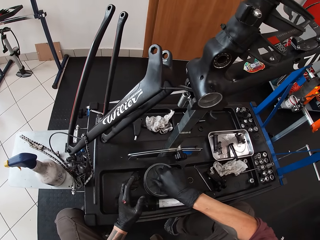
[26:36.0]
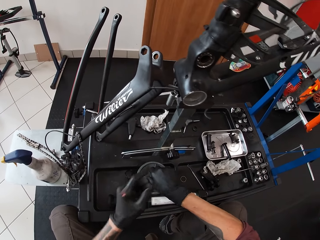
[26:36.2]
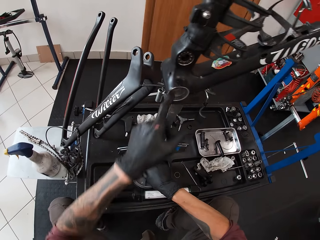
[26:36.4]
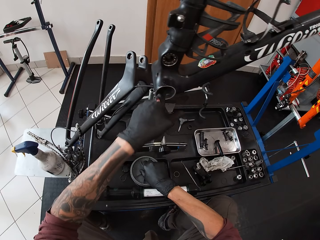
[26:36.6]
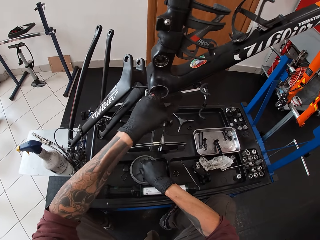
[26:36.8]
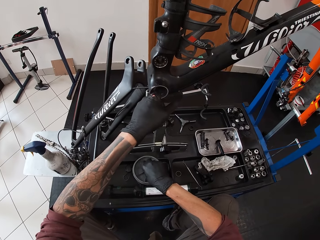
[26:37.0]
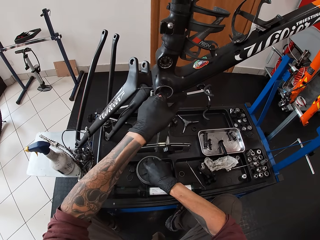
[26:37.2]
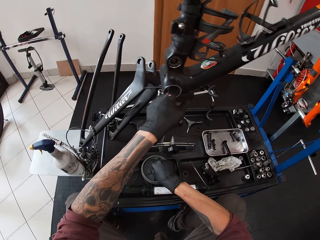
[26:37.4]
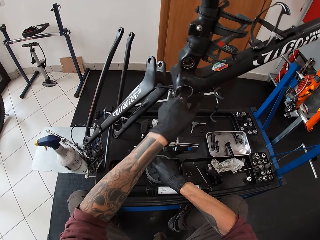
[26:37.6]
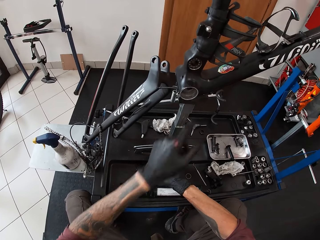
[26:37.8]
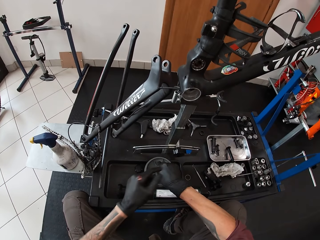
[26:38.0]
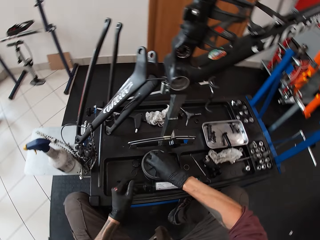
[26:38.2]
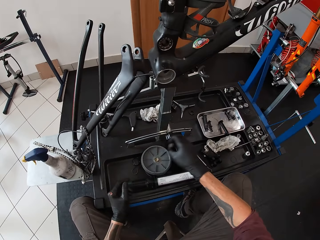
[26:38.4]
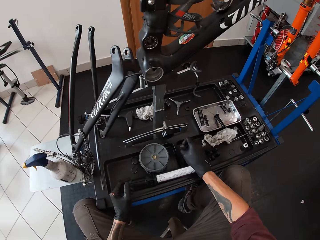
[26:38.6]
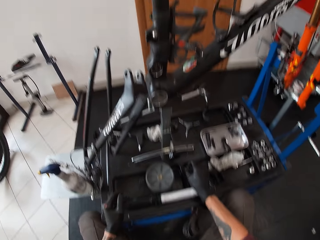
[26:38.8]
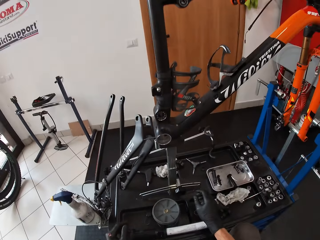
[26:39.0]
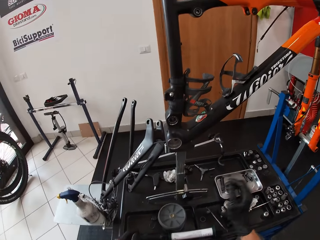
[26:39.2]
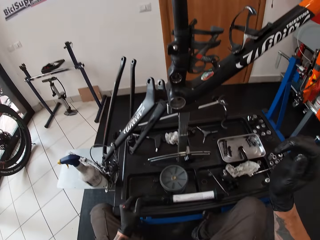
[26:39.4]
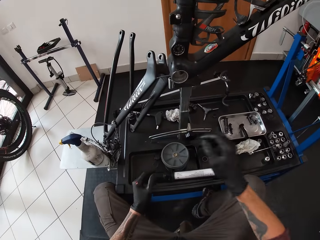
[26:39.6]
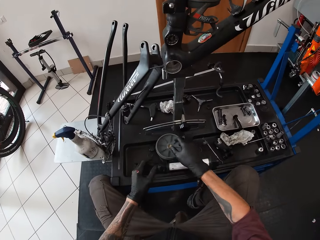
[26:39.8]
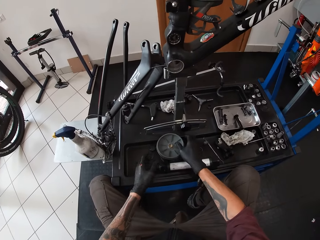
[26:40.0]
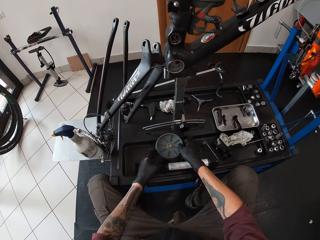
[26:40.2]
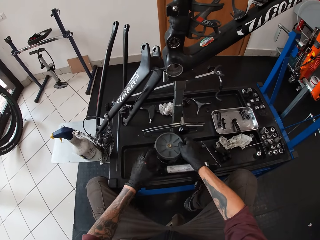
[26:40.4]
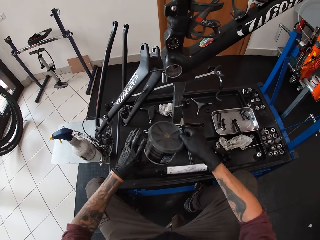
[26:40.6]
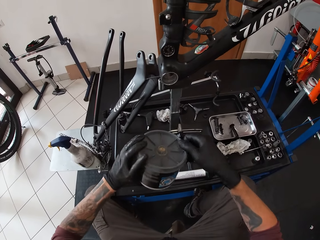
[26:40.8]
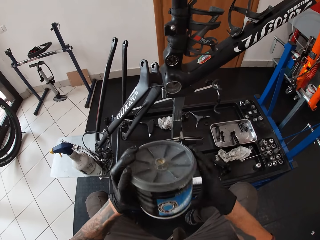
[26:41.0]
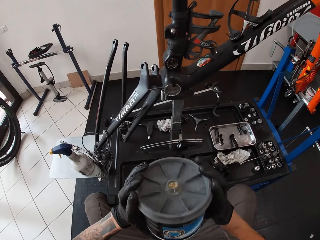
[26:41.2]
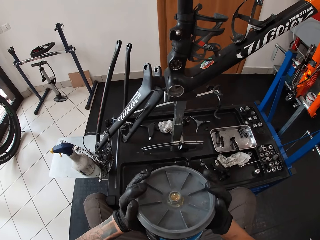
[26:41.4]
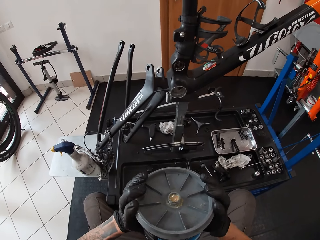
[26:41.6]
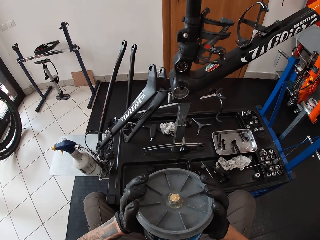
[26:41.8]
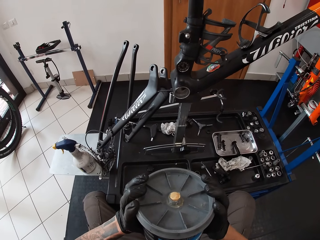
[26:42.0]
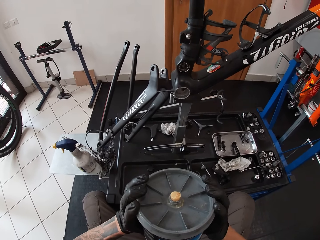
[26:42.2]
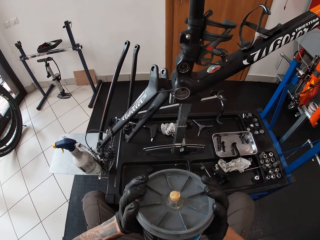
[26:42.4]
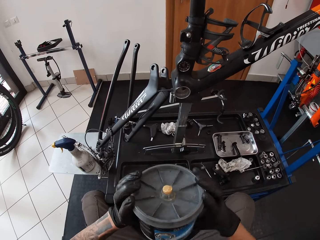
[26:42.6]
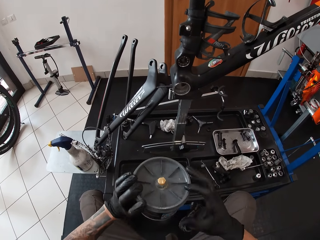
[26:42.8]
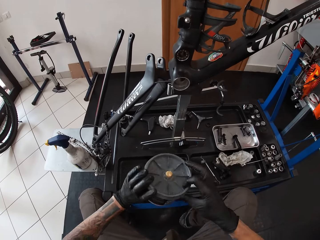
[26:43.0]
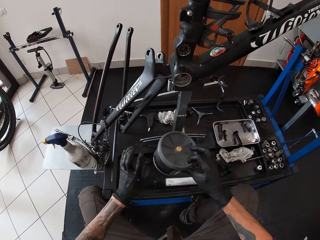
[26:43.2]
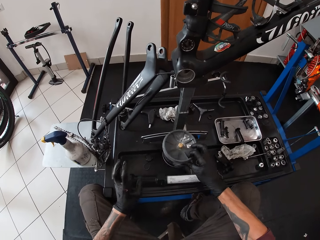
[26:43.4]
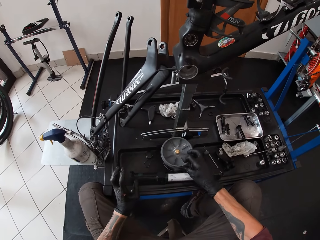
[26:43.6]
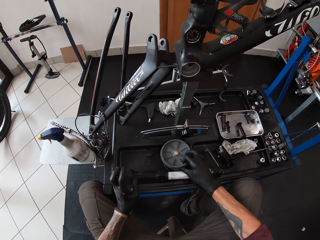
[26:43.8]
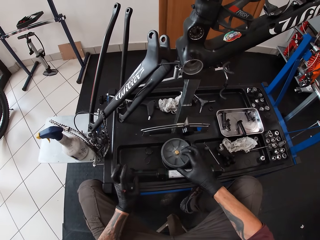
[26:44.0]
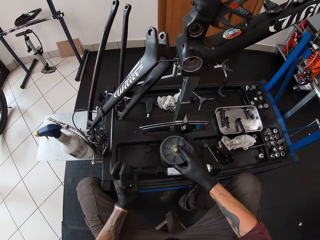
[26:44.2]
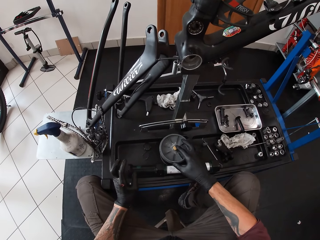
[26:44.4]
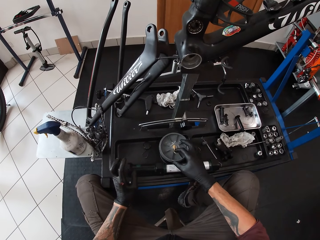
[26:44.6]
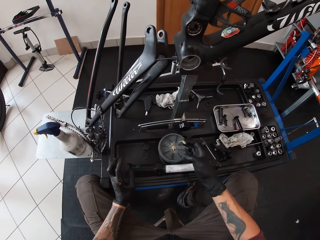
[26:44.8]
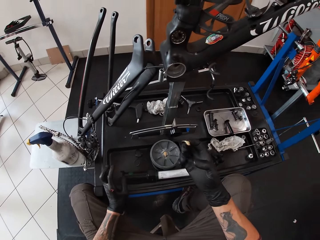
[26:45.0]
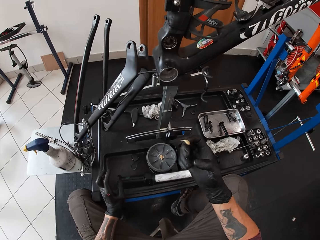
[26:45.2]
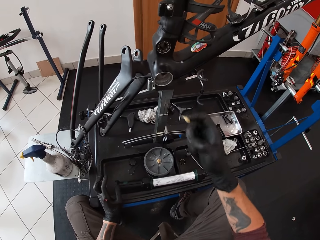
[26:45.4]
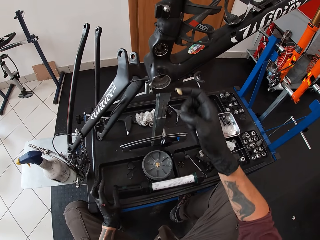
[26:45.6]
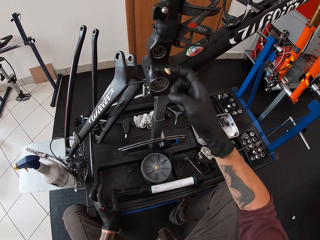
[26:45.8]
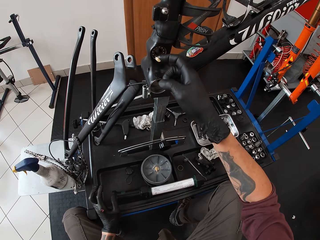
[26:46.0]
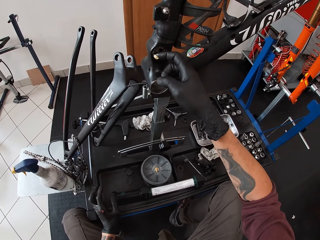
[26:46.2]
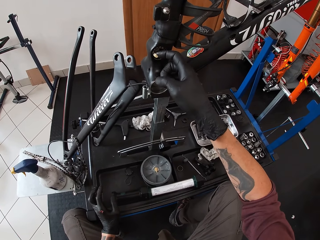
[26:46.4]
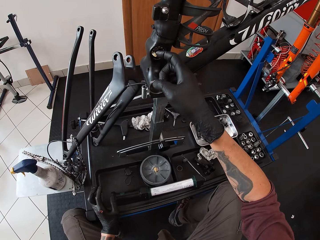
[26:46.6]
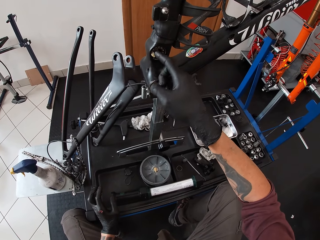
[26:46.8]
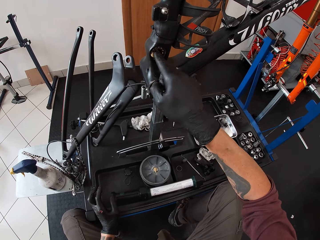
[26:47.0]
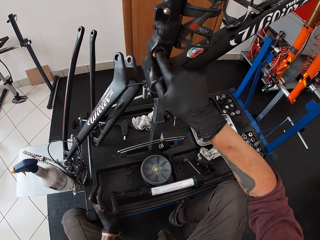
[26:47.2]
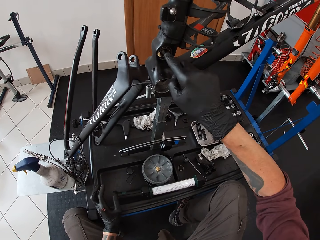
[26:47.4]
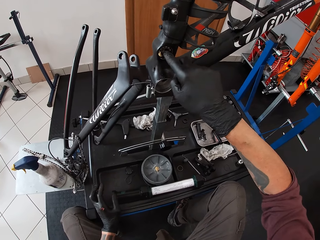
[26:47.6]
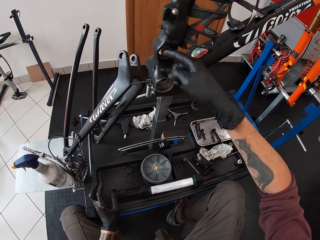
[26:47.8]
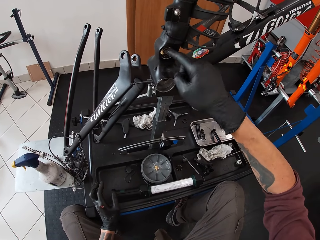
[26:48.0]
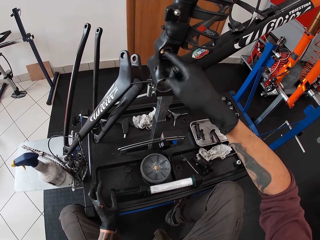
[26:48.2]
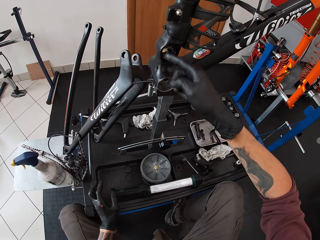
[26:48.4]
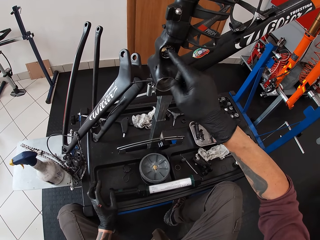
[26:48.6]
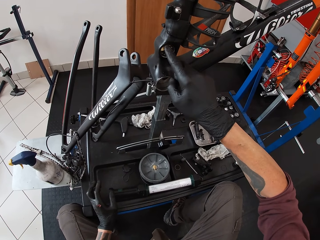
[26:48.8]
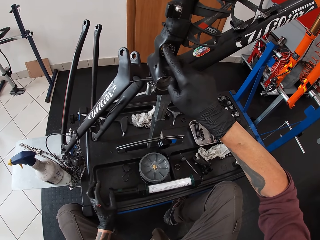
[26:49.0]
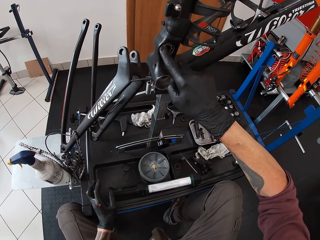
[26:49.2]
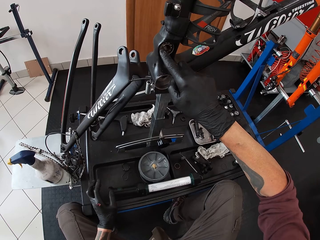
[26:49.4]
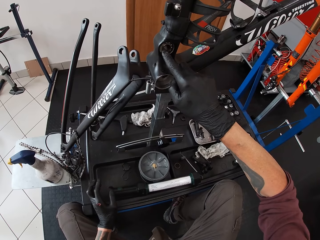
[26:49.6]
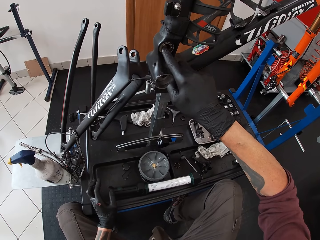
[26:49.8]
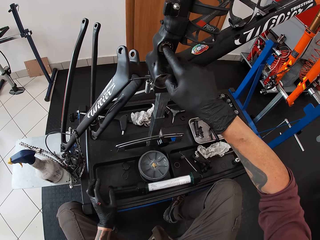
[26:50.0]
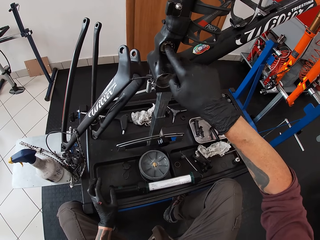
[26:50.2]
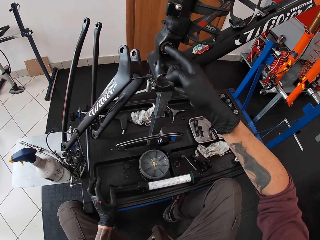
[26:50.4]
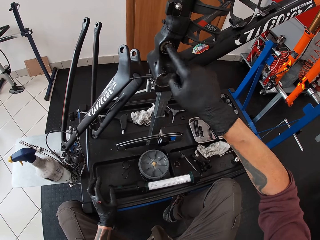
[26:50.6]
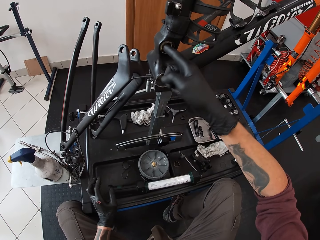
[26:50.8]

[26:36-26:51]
The camera wearer dips his left index finger in the ball bearing housing. He adjusts a nut in a rod. He removes his left index finger from the ball bearing housing. He drops the black lubricant's cap on the desk with his right hand. He picks up the black lubricant or tin with both hands. He presses air out of the black lubricant with both hands. He drops the black lubricant on a table with his right hand. He scoops oil from the tin. He applies the lubricant to the ball bearing housing with his right index finger. He adjusts the nut in the rod.

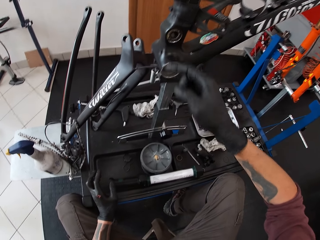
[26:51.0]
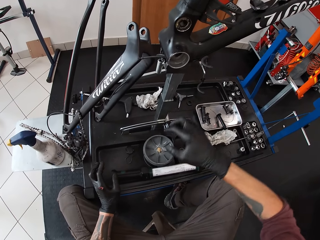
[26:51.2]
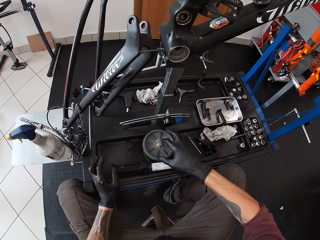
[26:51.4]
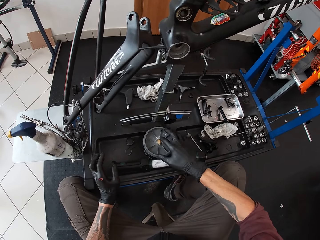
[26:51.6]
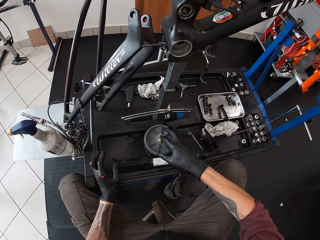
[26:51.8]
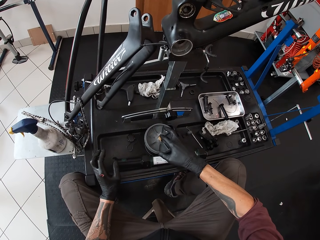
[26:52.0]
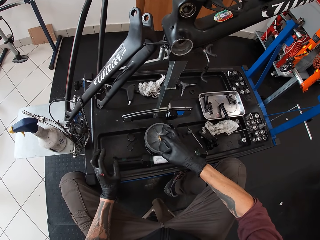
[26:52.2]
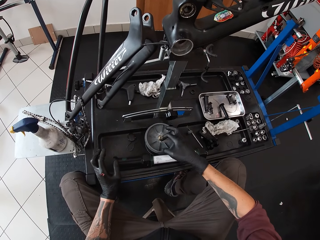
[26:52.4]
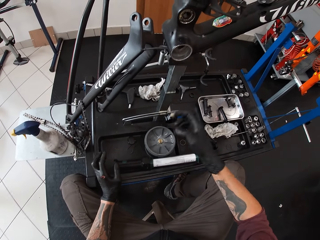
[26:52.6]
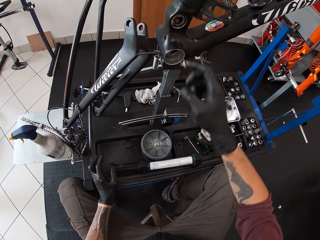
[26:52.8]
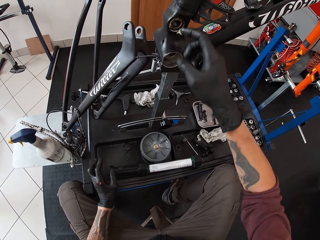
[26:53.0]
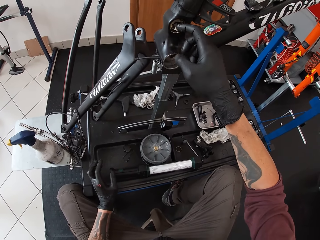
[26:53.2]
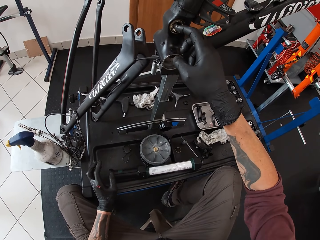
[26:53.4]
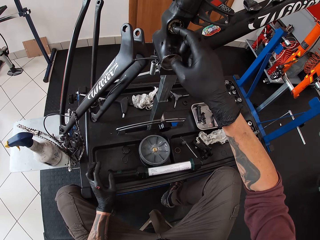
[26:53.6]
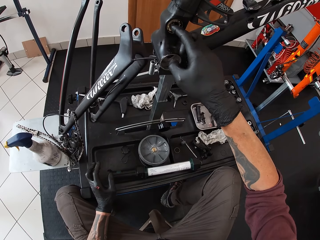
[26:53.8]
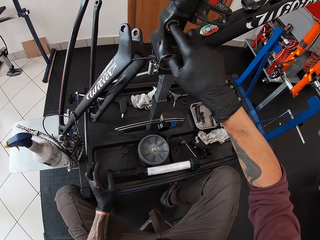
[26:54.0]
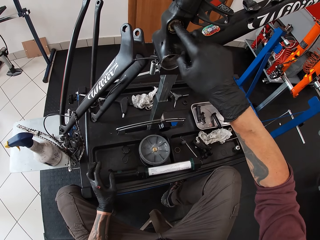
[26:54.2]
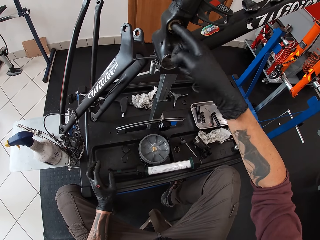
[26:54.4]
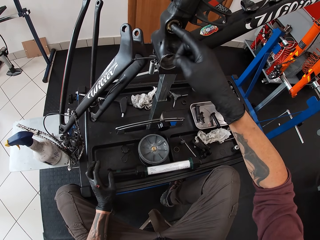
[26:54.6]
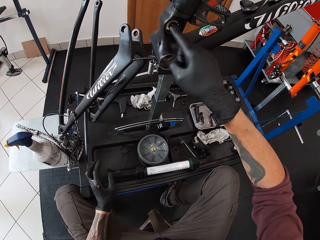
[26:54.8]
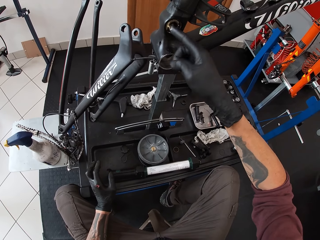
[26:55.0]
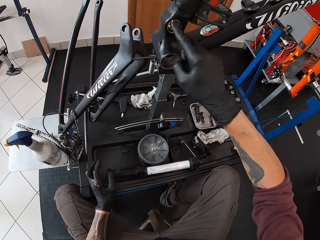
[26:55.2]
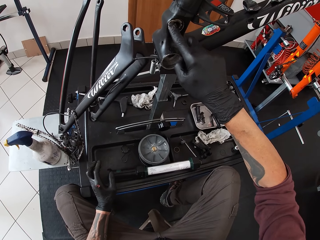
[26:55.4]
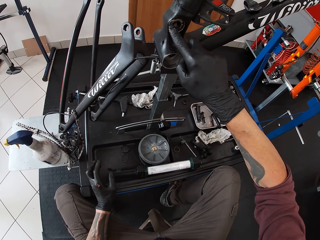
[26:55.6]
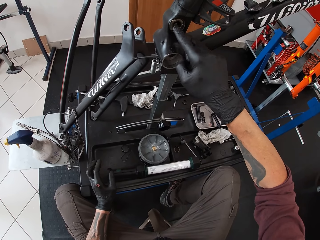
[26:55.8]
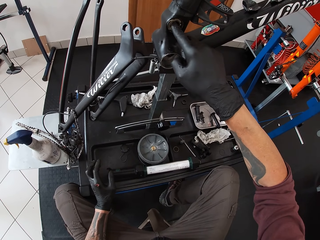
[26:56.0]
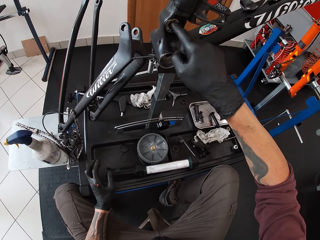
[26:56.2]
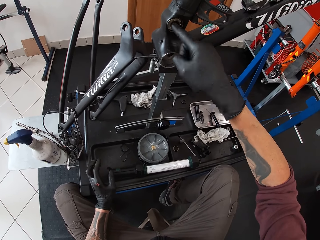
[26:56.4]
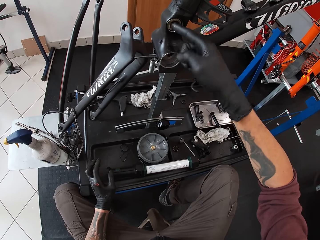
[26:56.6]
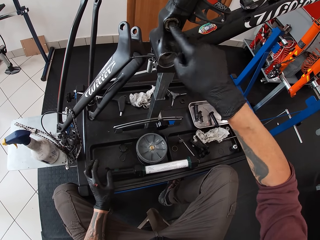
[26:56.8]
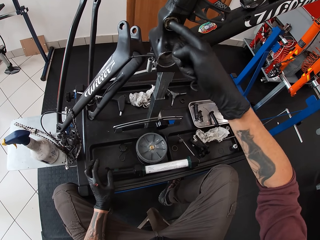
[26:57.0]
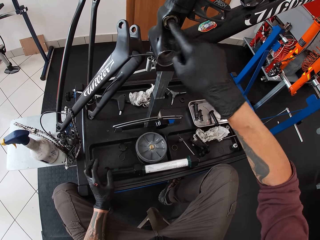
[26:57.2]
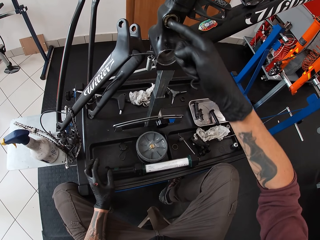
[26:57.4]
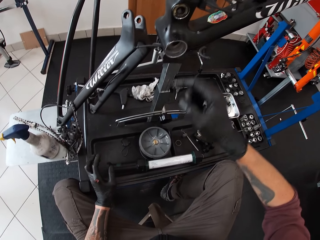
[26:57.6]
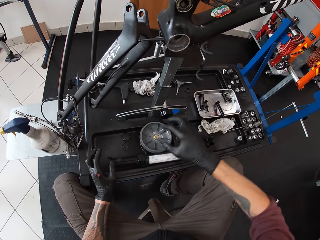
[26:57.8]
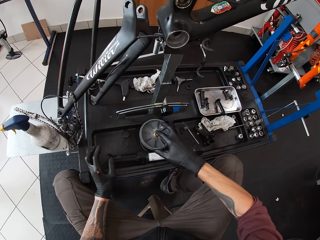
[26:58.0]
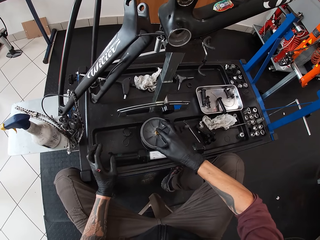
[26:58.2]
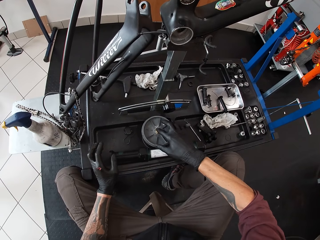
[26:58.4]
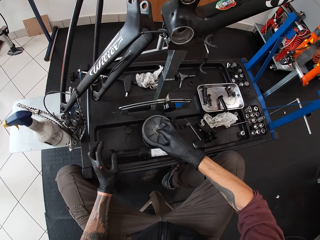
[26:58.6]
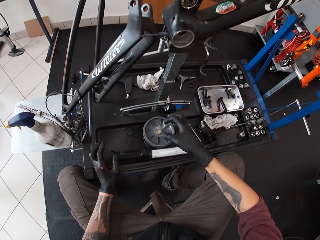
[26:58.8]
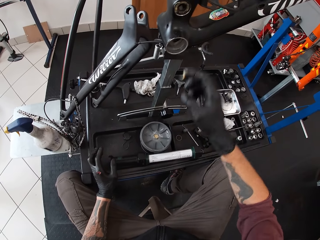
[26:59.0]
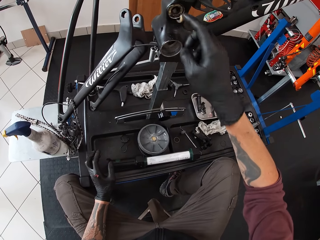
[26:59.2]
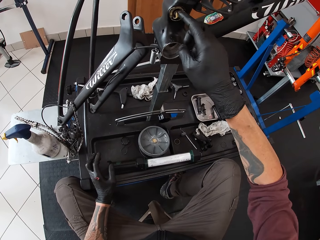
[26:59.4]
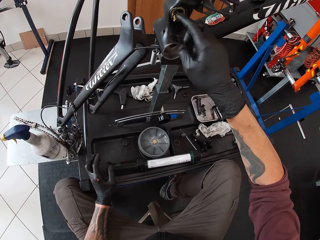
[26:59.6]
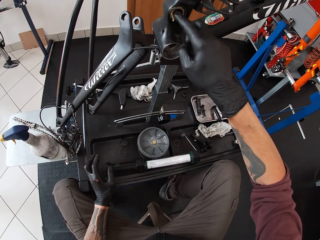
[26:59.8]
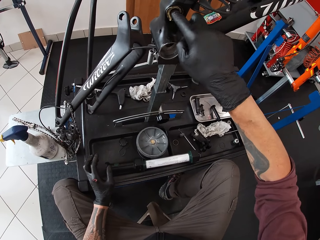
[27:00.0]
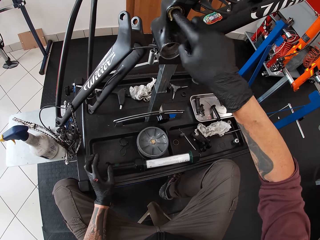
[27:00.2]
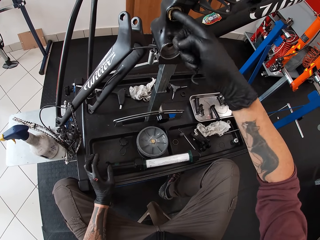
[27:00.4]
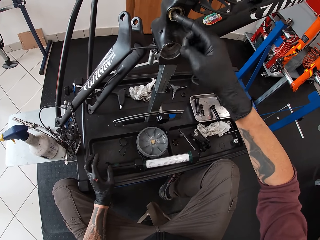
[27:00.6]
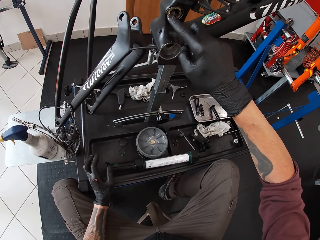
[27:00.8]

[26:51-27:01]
The camera wearer scoops oil from a tin. They spread oil in a rod. They adjust a nut in the rod. They scoop oil from the tin. They spread oil in the rod.
